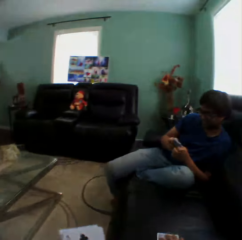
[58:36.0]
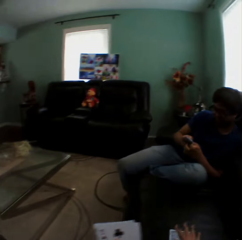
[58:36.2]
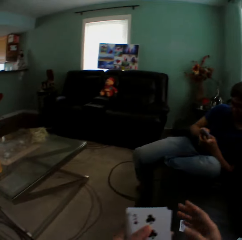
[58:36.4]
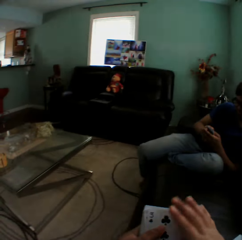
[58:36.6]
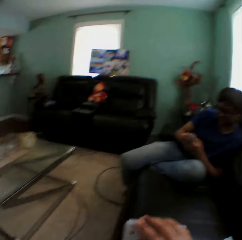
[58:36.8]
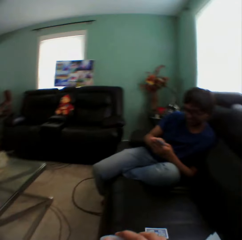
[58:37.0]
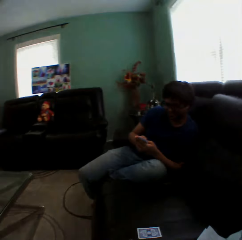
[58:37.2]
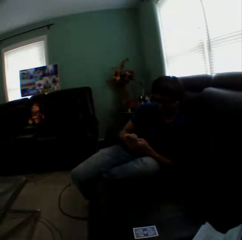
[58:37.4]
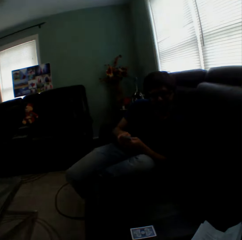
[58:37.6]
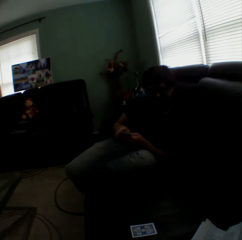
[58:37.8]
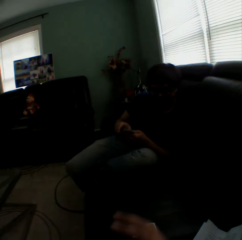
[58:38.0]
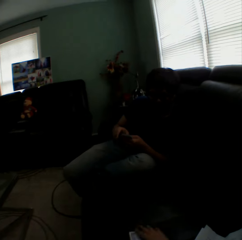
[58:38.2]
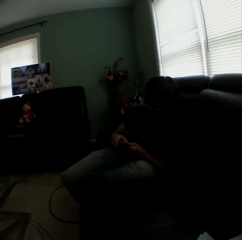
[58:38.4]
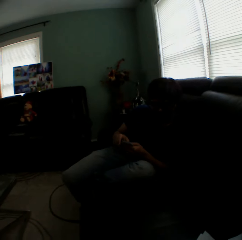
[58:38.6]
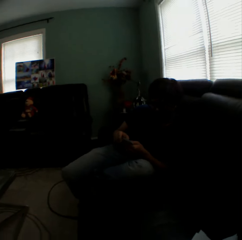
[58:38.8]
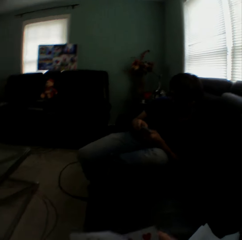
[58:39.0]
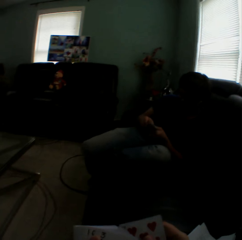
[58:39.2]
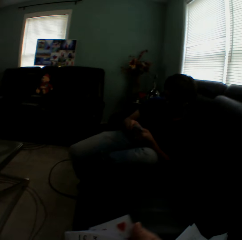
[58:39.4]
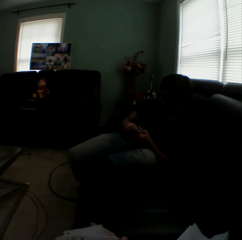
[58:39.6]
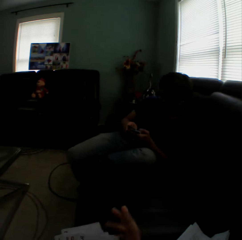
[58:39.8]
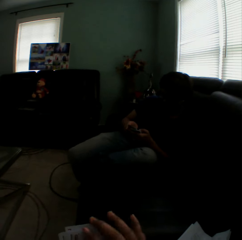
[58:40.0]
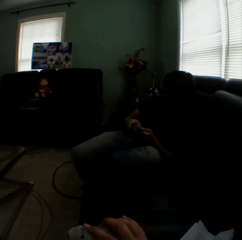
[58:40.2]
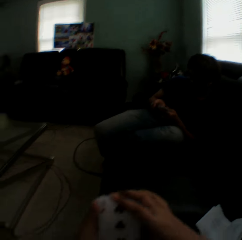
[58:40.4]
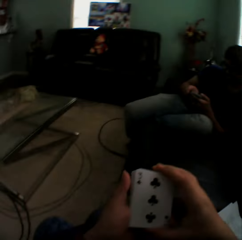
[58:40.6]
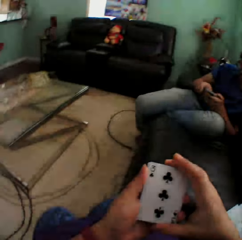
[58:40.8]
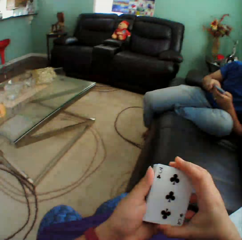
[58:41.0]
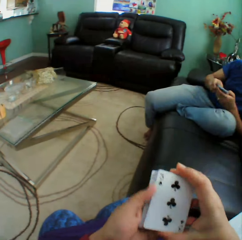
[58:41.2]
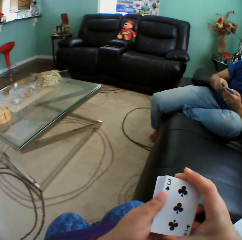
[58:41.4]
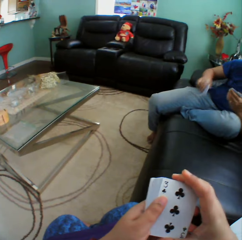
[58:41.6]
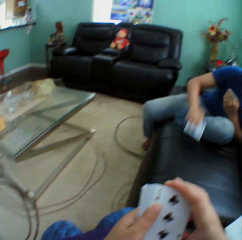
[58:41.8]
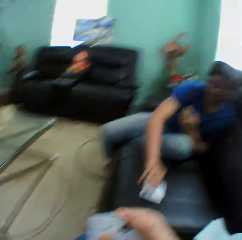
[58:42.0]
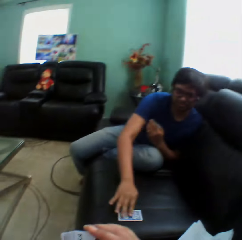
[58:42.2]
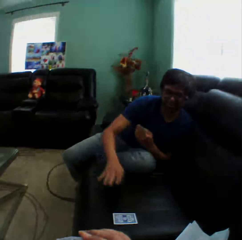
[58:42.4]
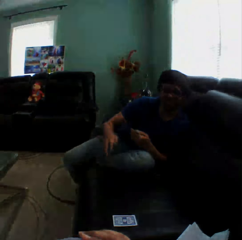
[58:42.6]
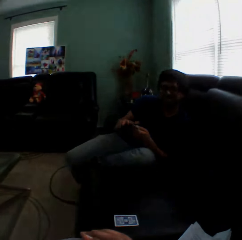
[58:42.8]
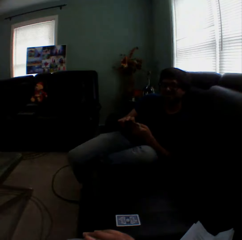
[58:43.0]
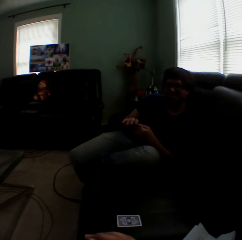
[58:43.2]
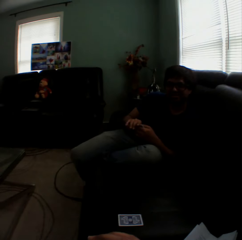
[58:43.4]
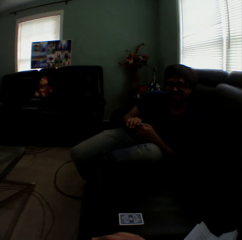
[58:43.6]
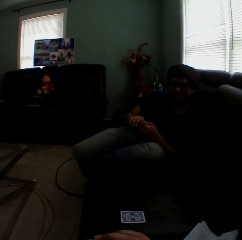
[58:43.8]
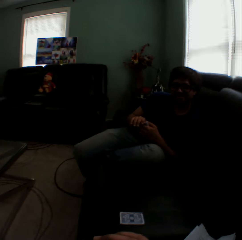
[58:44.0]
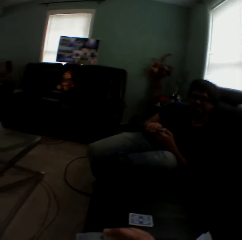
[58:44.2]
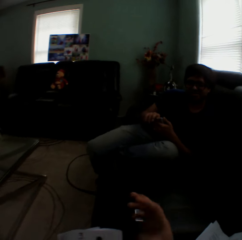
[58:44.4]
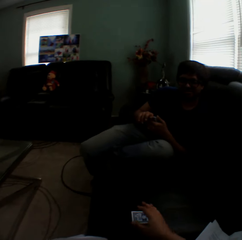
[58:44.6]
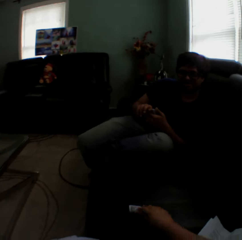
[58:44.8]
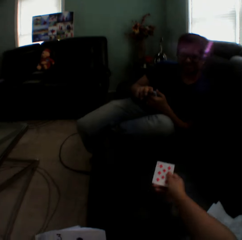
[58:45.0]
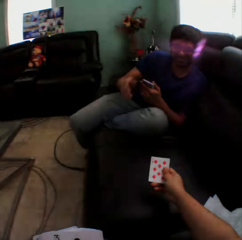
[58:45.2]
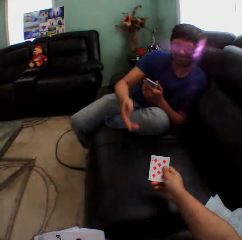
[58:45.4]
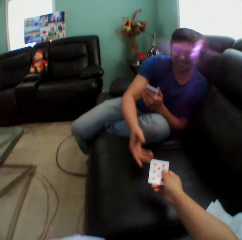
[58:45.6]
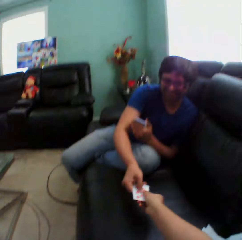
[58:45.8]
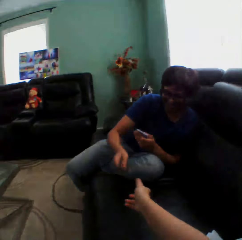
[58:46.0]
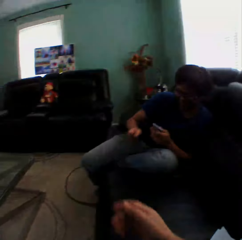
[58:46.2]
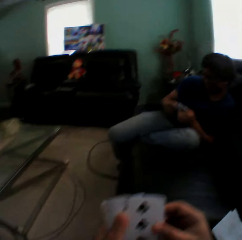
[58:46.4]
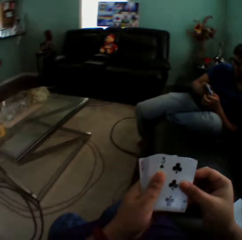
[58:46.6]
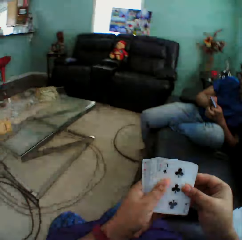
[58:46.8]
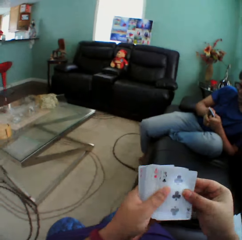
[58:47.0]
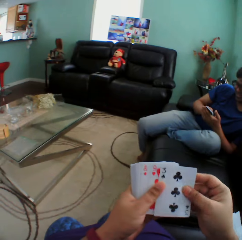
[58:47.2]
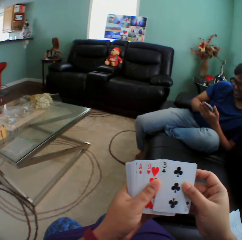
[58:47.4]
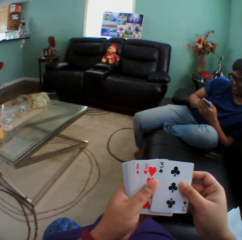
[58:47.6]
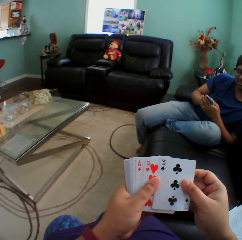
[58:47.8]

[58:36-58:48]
The camera wearer puts a card on the couch. He moves his hand. A man puts a card on the couch. The camera wearer picks up the card. The man picks up the card.

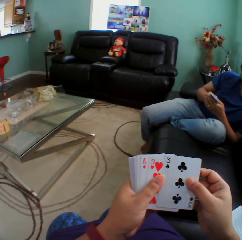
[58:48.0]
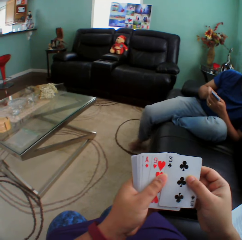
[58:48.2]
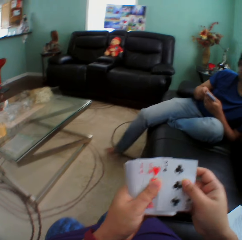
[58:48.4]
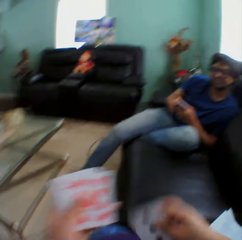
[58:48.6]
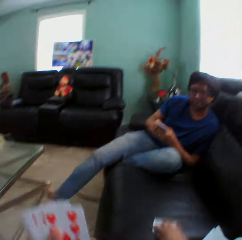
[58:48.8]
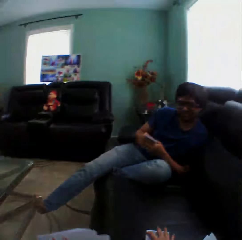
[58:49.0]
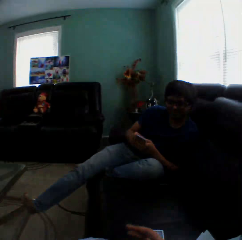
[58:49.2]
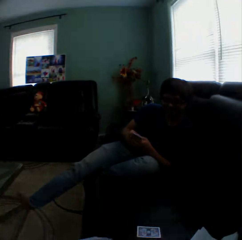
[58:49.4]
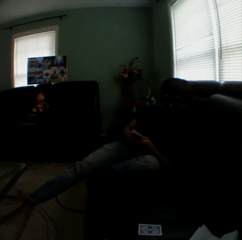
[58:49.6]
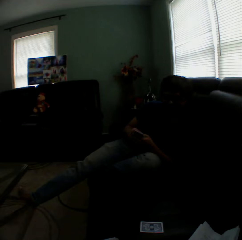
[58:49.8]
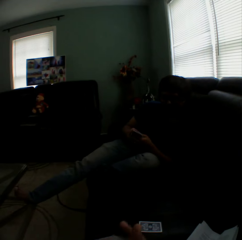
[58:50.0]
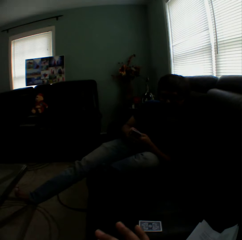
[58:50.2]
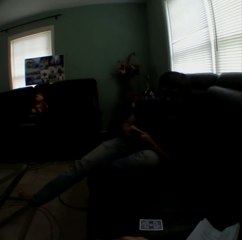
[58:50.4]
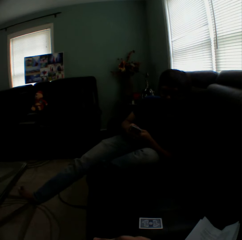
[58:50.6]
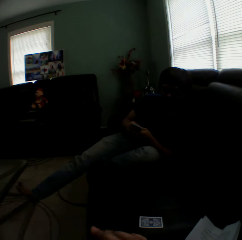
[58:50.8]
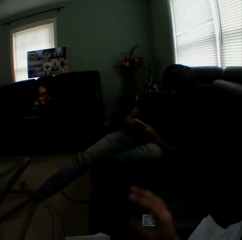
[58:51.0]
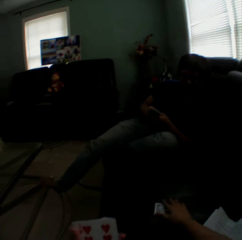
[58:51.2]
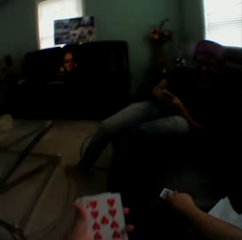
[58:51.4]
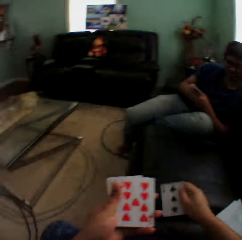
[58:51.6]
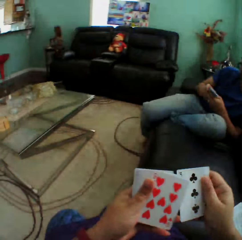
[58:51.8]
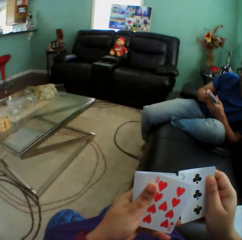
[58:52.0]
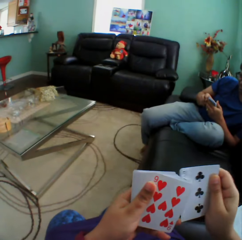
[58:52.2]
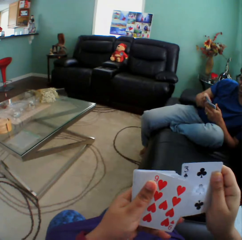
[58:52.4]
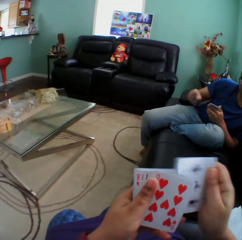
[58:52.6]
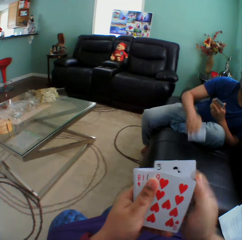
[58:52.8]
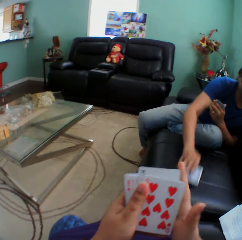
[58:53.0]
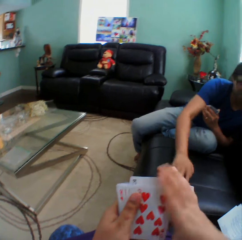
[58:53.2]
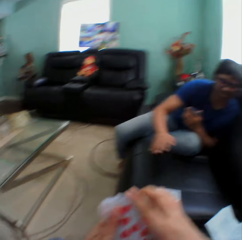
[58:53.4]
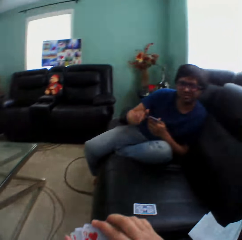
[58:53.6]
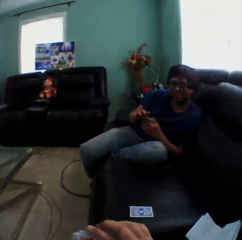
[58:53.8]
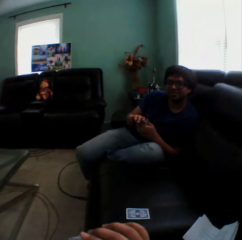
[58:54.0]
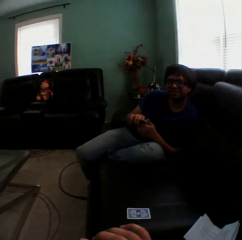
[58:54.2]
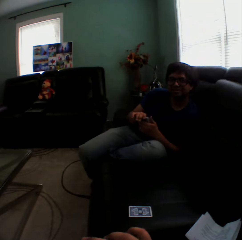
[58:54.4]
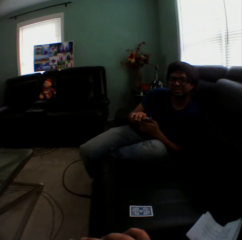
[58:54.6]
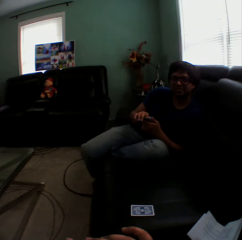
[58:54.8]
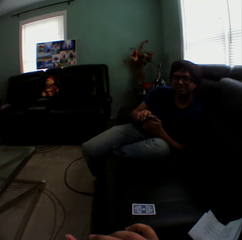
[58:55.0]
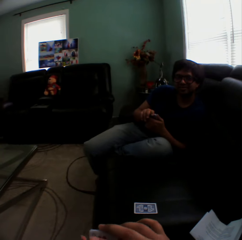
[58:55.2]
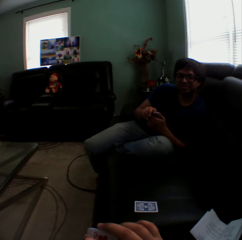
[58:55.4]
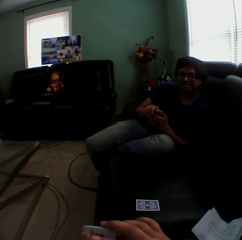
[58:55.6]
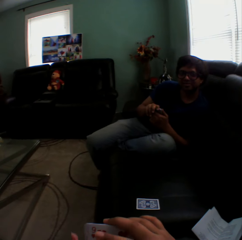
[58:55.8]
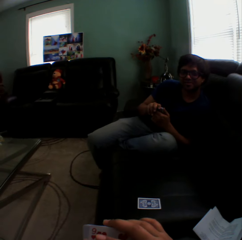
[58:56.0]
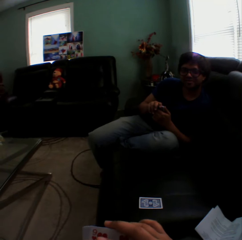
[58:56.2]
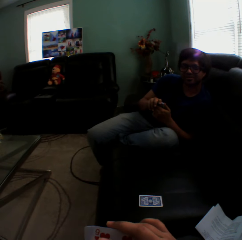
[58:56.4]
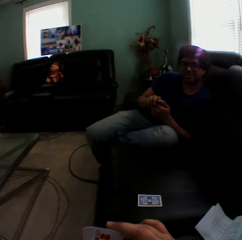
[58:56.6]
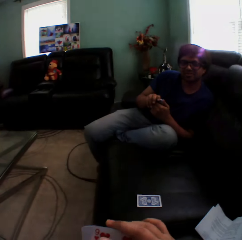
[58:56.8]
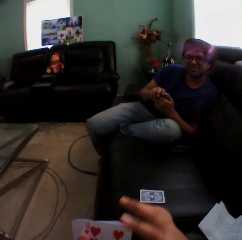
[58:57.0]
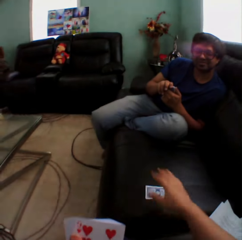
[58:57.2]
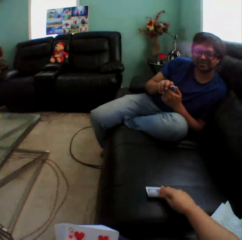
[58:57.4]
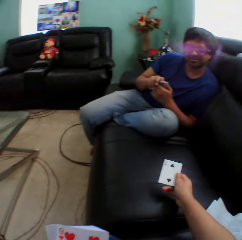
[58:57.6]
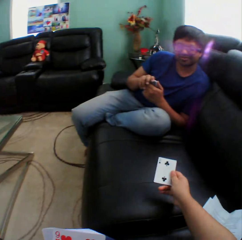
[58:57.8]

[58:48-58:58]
The camera wearer puts the card on the couch. A man moves his leg. The camera wearer picks up the card. The man puts a card on the couch. The camera wearer picks up the card.
